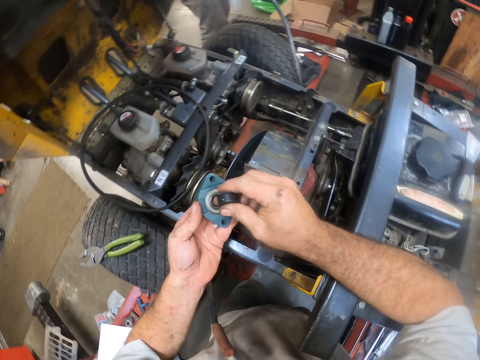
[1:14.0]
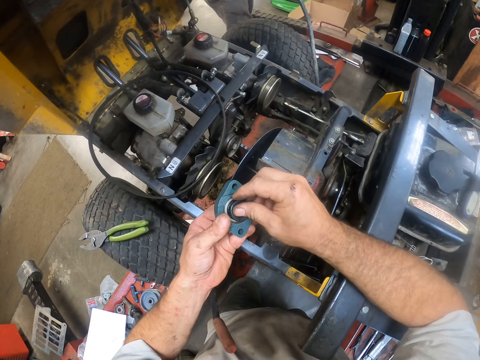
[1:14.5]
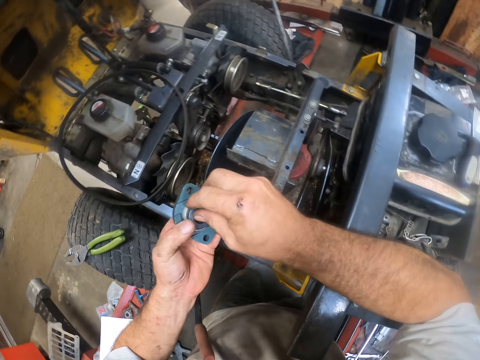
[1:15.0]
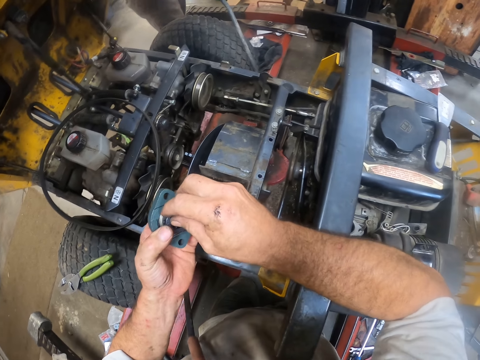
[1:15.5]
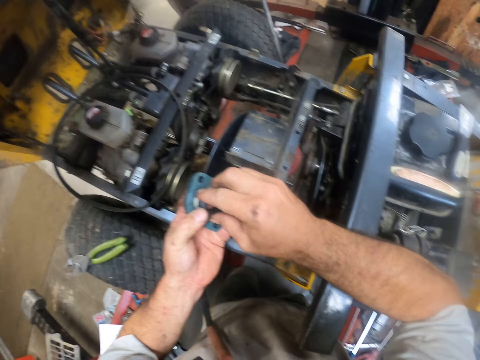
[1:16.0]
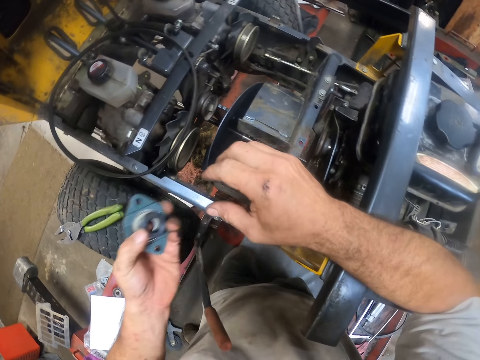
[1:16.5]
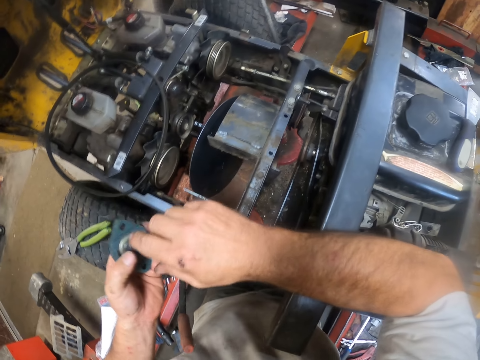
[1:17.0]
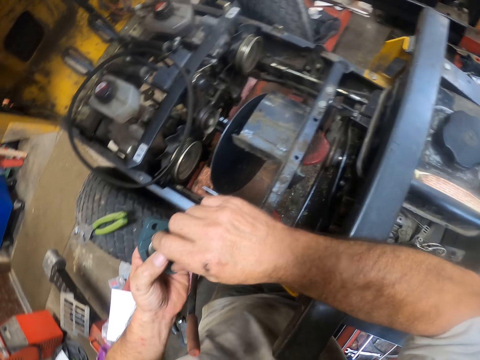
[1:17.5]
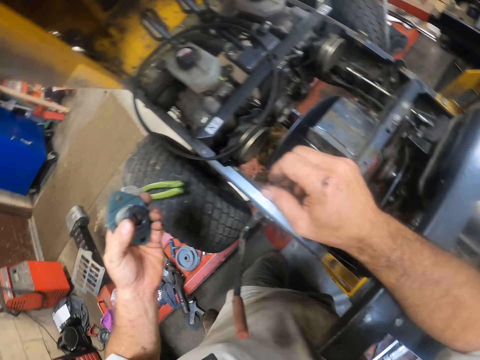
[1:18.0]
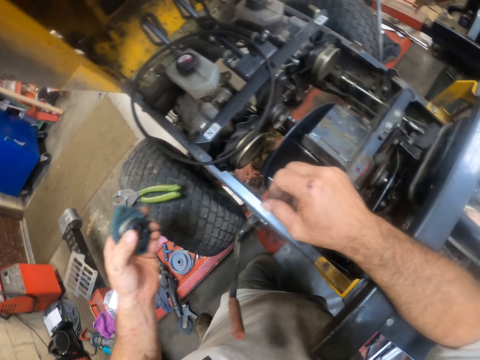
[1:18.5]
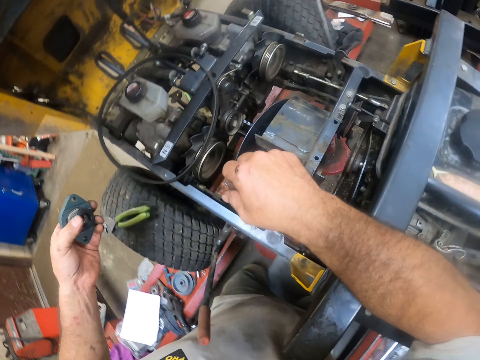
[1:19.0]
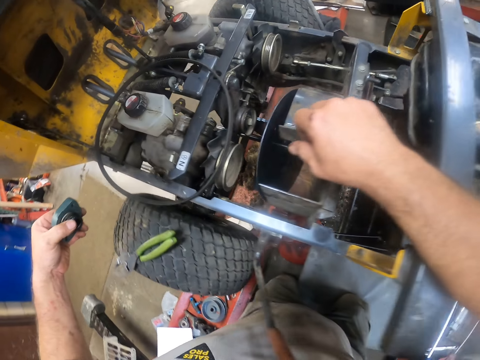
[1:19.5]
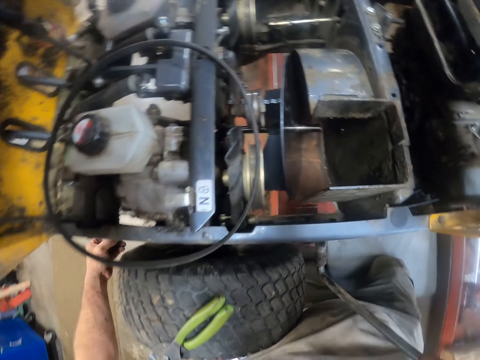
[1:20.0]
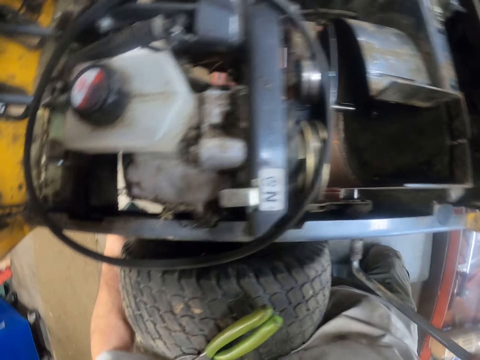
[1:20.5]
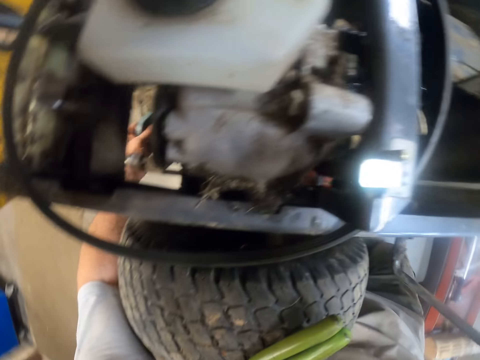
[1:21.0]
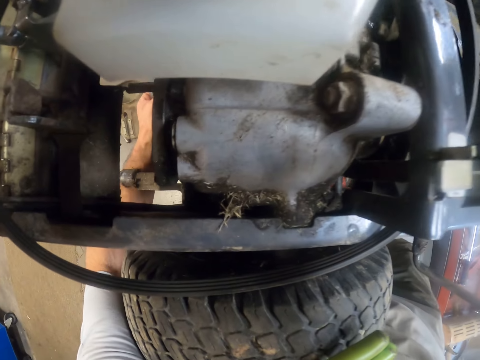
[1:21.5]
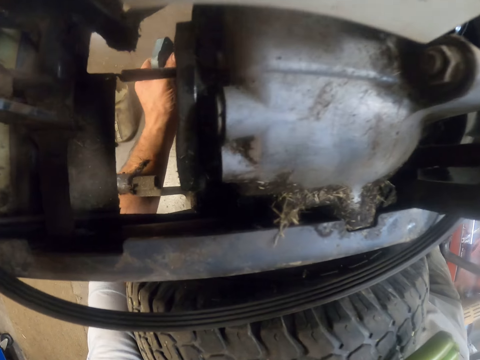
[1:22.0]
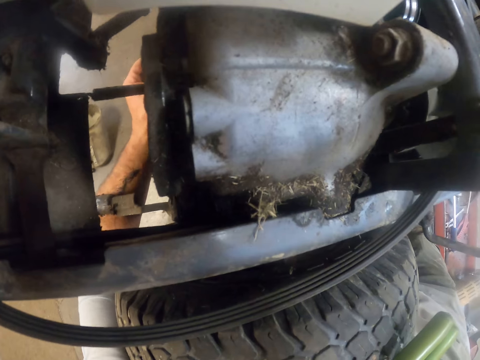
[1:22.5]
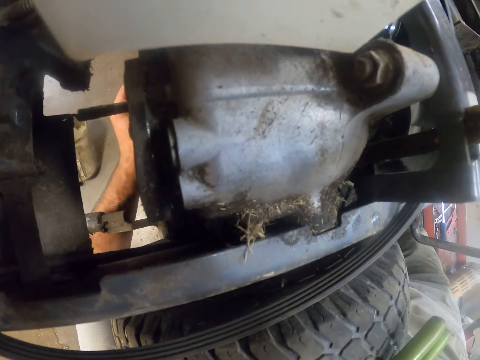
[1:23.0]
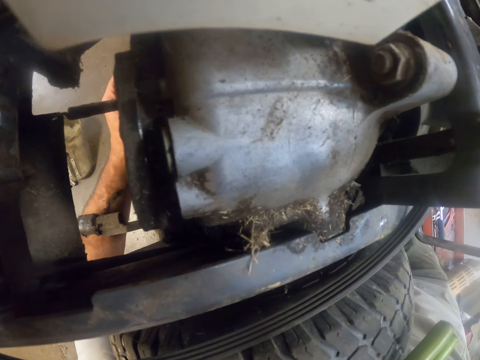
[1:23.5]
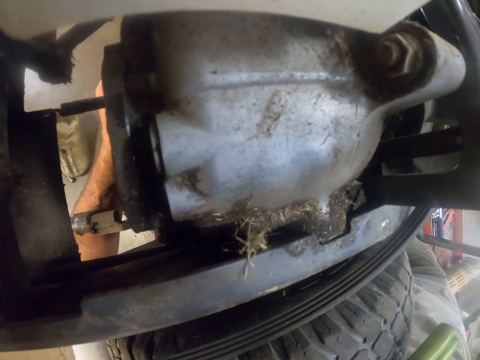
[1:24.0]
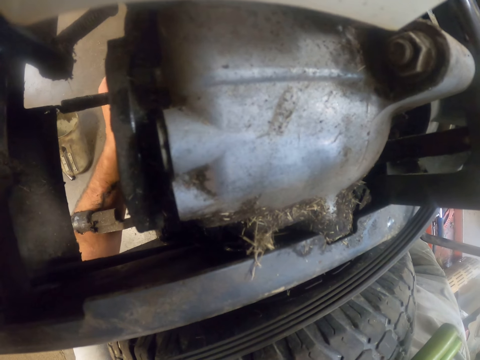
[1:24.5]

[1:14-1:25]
The camera wearer joins the tools using both hands. He attaches the joined tools underneath the lawn mower with his left hand.

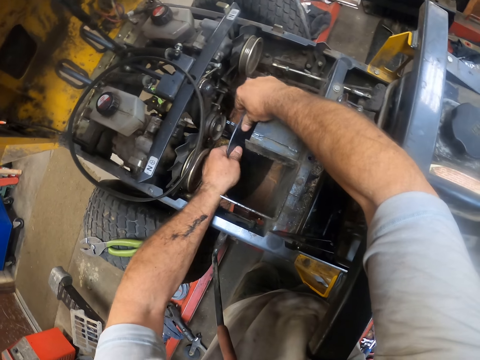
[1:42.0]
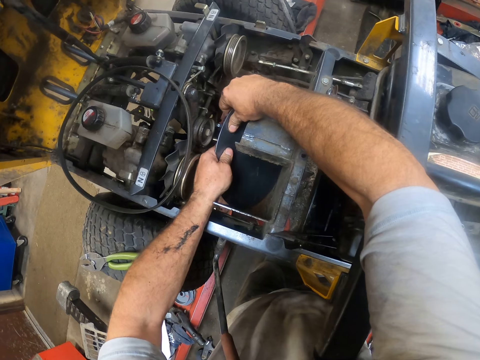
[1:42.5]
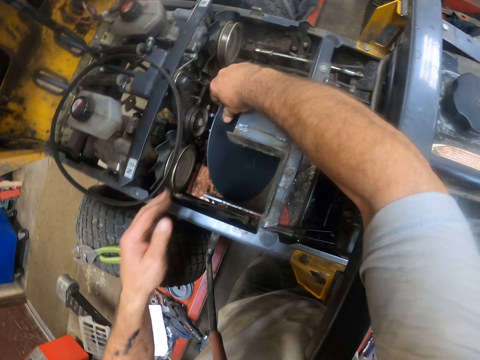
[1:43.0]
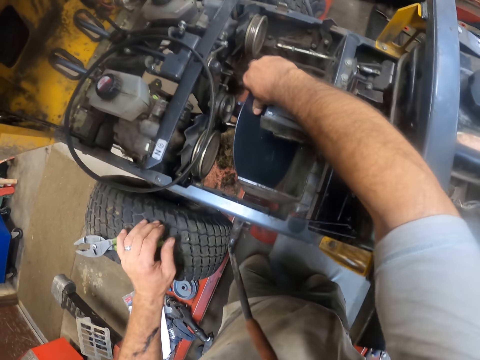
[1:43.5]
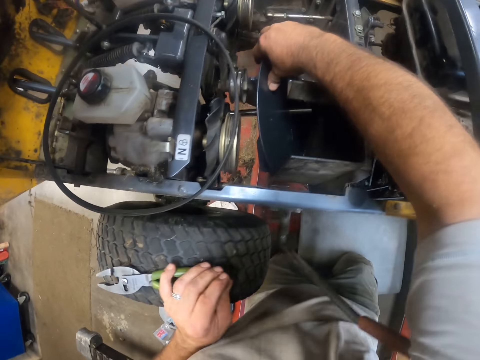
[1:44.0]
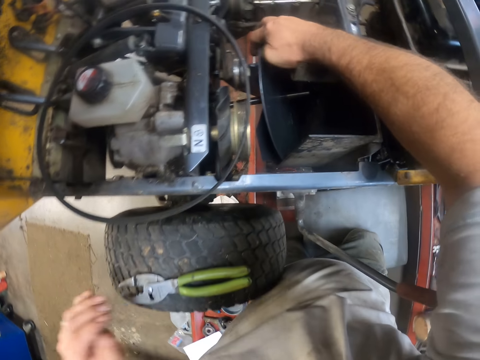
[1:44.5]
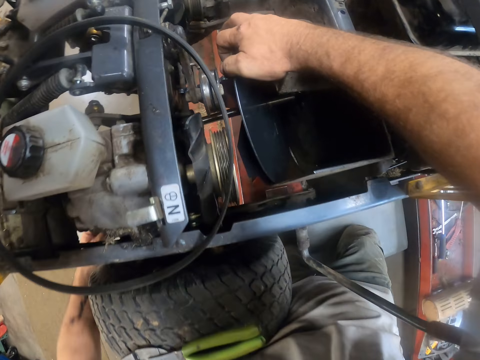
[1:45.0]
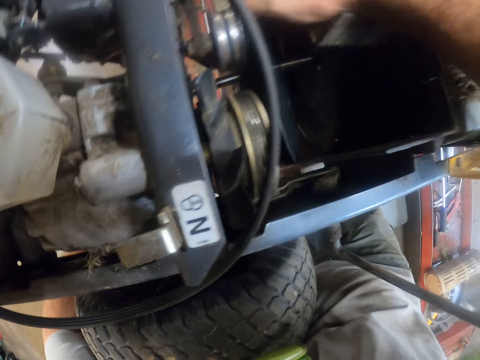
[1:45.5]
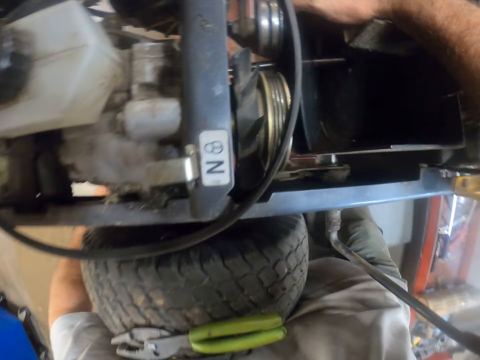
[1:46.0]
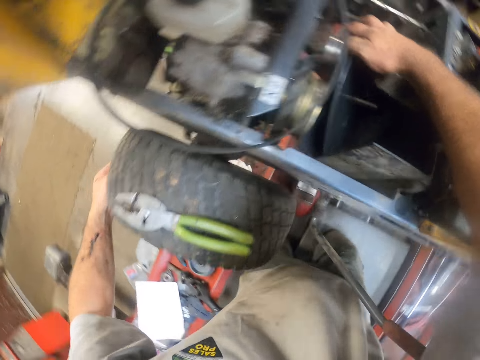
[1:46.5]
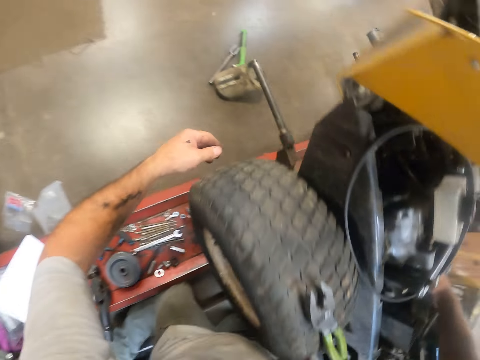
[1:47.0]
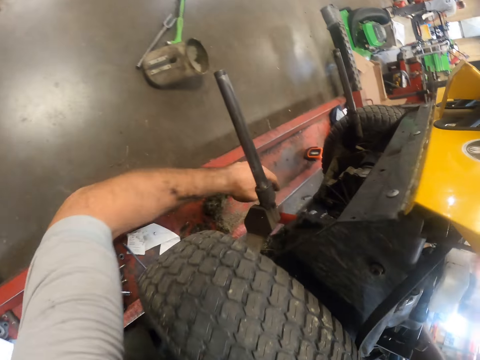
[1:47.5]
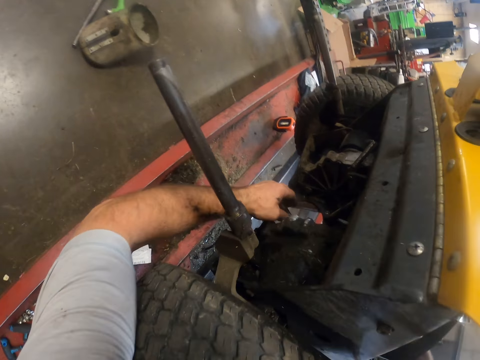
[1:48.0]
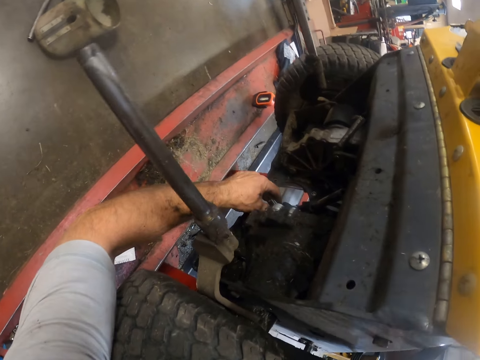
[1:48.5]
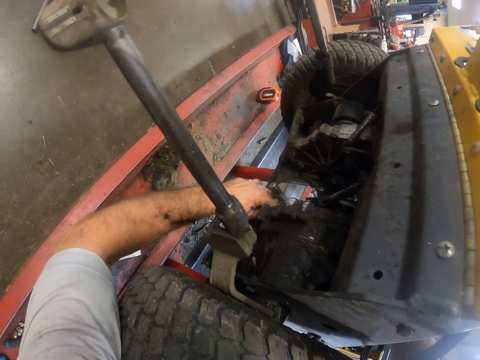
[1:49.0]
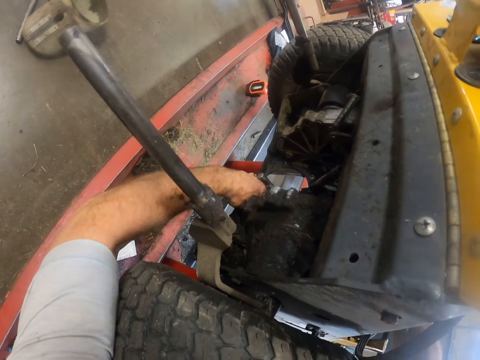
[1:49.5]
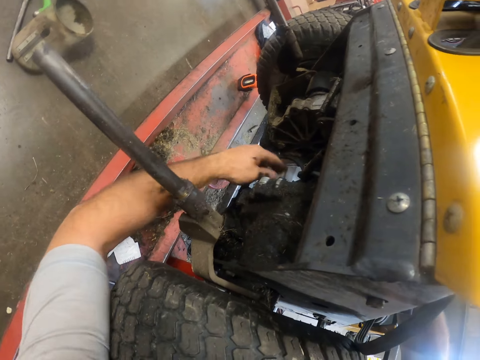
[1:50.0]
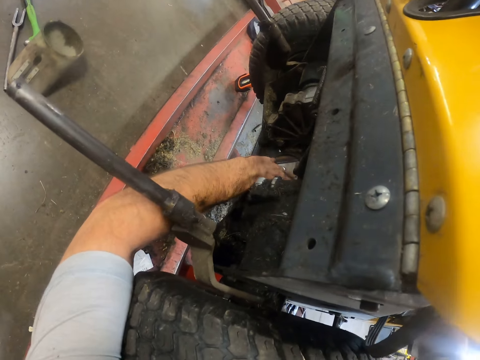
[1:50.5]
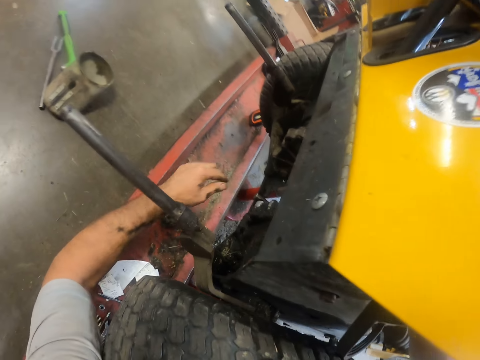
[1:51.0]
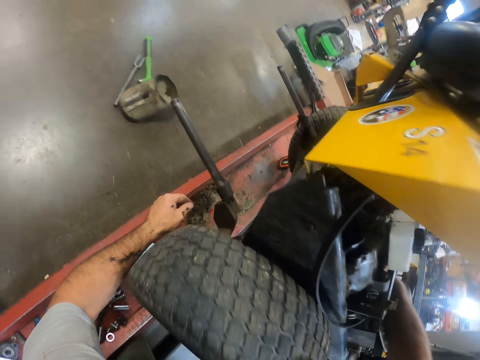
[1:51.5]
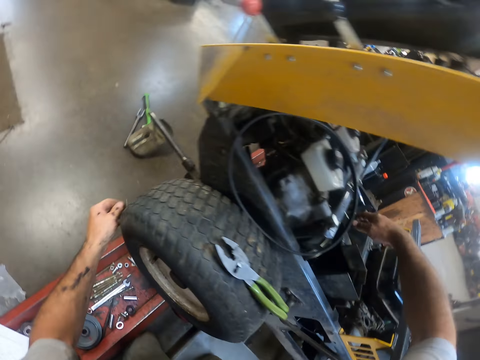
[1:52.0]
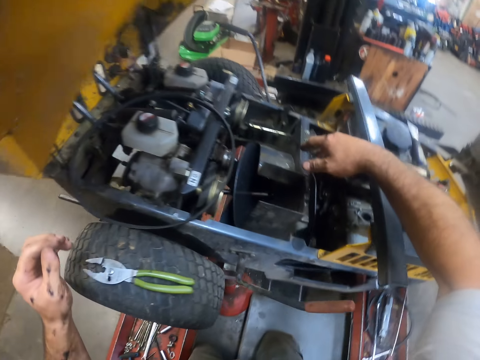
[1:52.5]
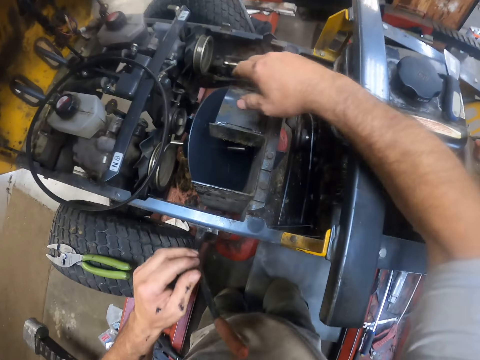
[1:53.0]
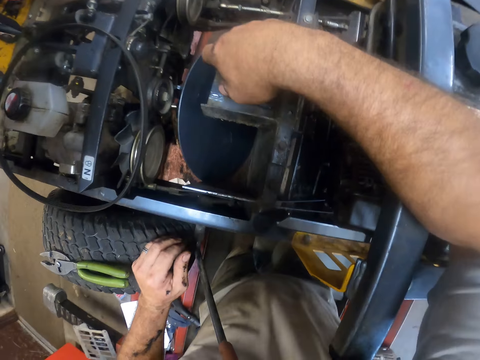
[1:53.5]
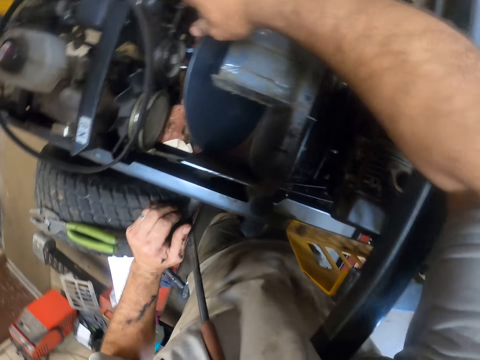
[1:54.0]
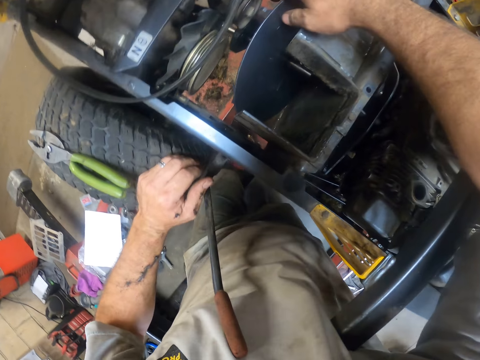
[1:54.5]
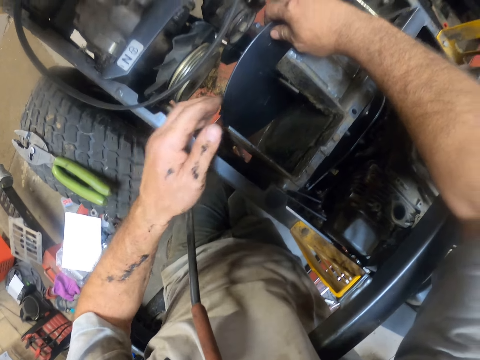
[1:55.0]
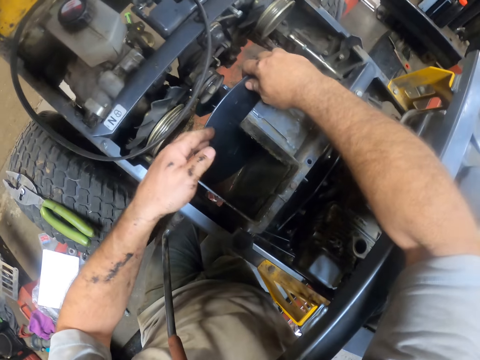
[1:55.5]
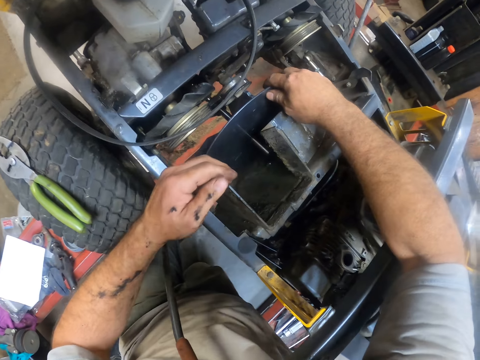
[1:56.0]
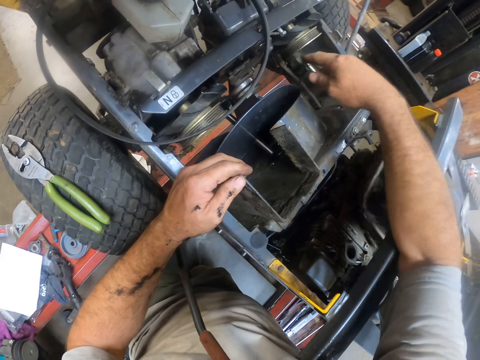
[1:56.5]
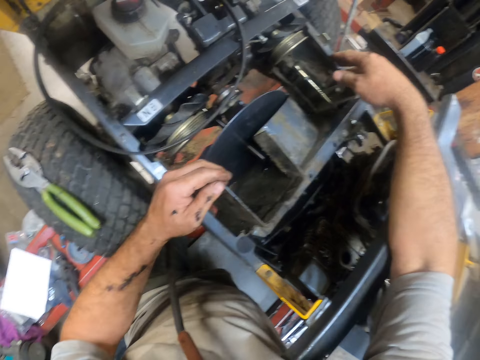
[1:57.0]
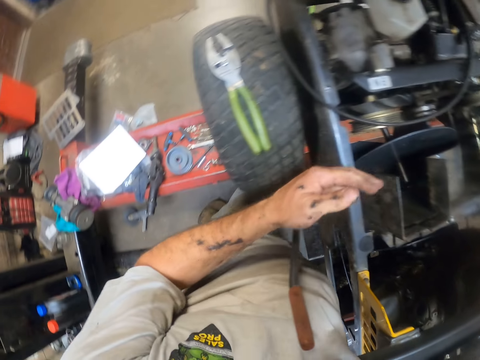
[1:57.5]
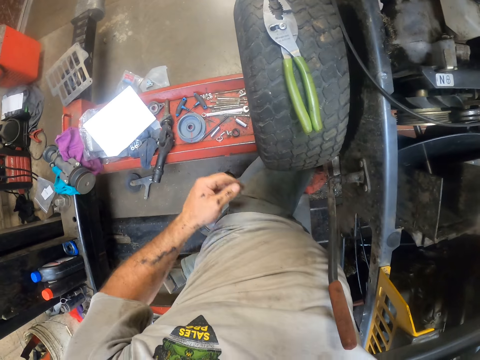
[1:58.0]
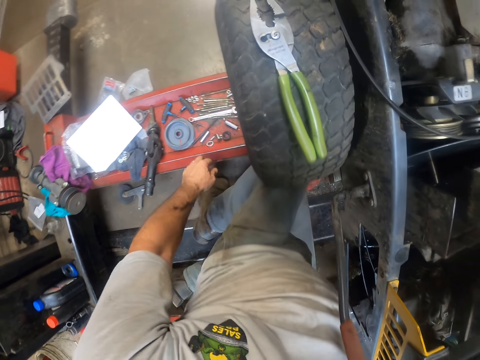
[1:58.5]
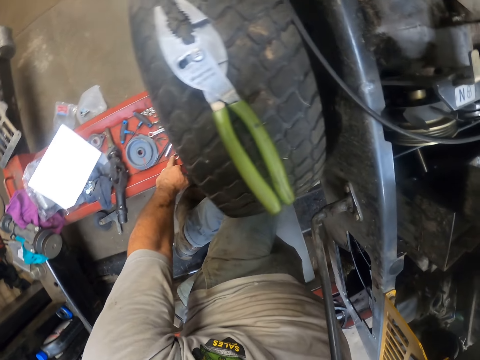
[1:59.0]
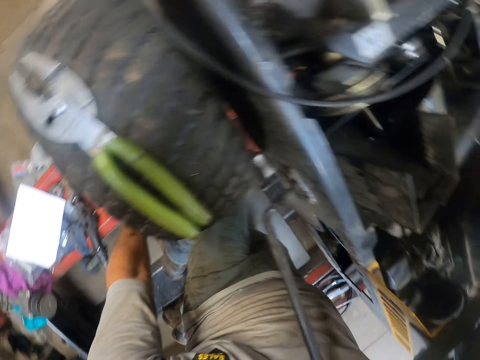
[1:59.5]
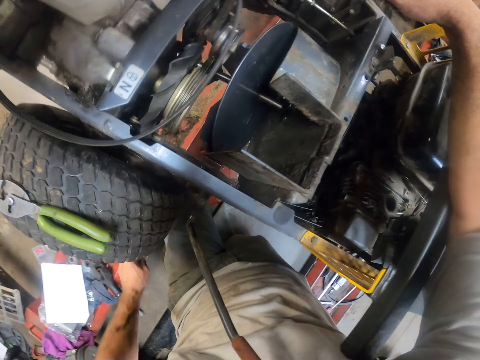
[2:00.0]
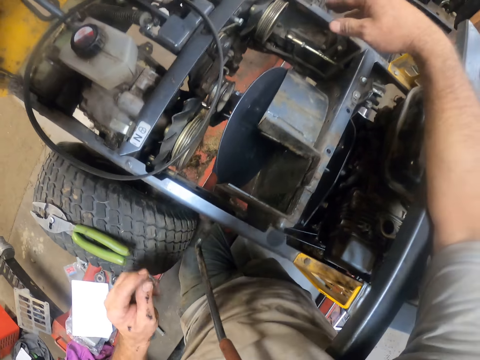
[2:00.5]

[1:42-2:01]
The camera wearer removes his left hand from a metal plate on the mower. He touches a plier on the tire of the lawn mower with his left hand. He places his left hand on the tire and removes his hand from the tire. He puts the left hand under the mower and removes his hand from under the mower. He touches some spots in the engine area of the lawn mower with his right hand. He adjusts something. He puts the left hand under the mower. He adjusts the metal plate. He takes a bolt from the toolbox with his right hand.
